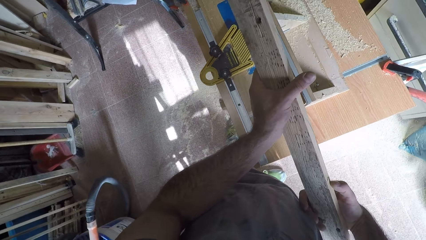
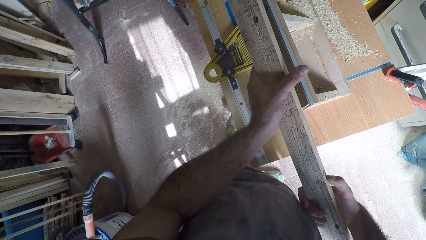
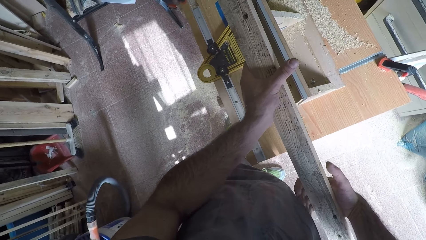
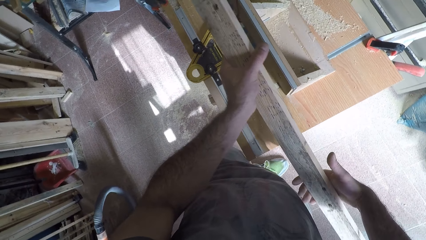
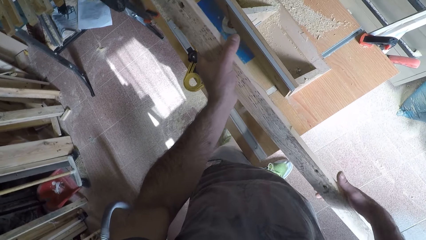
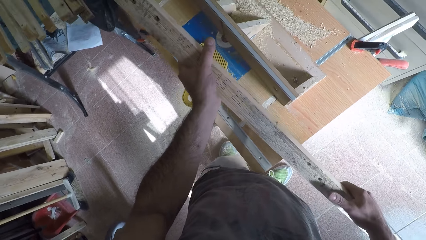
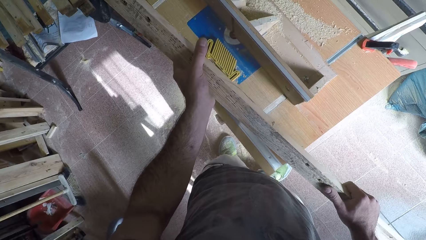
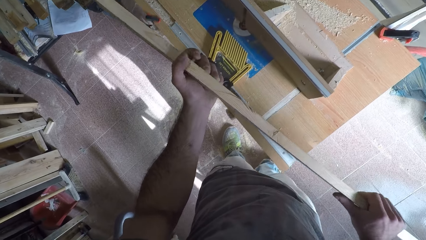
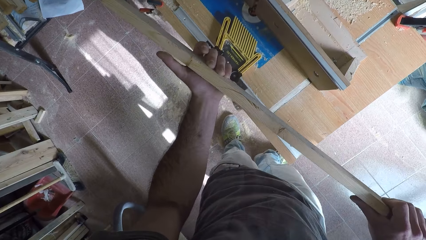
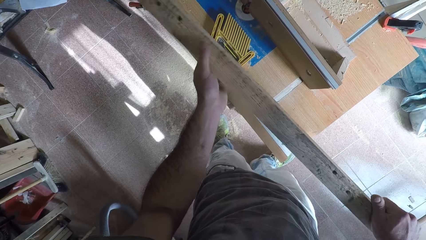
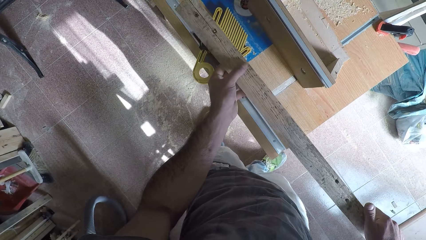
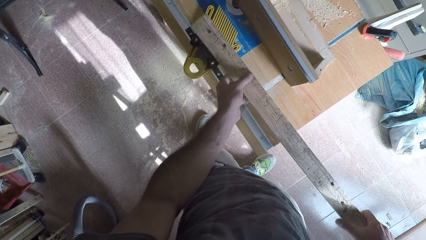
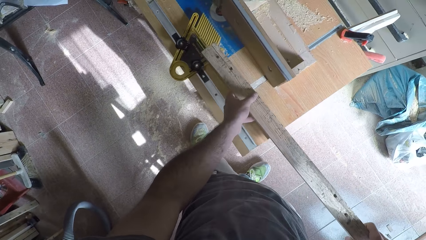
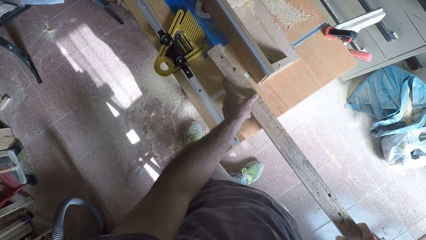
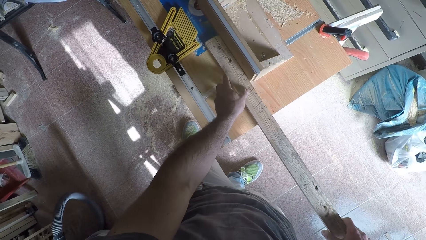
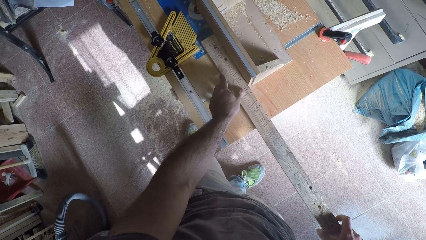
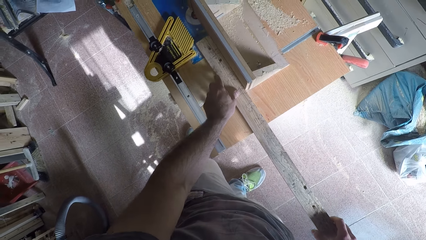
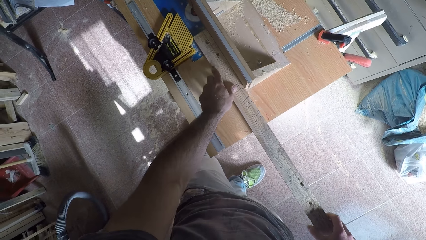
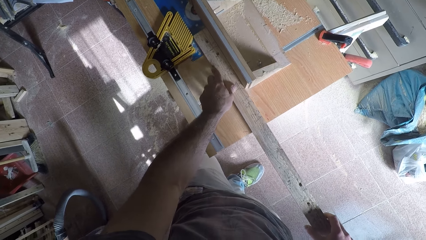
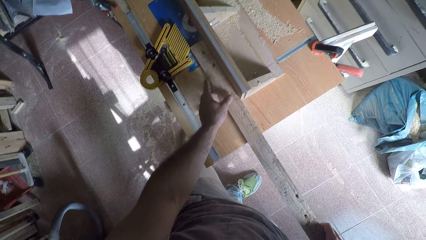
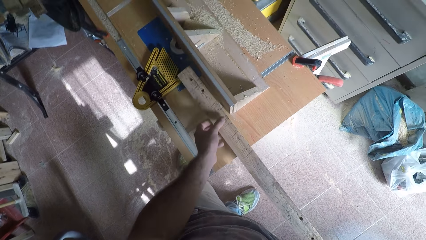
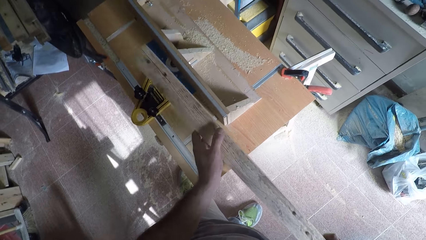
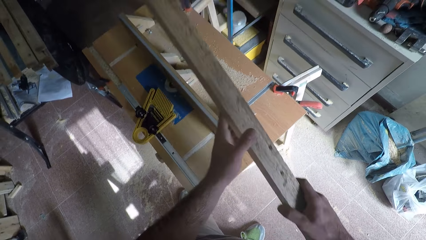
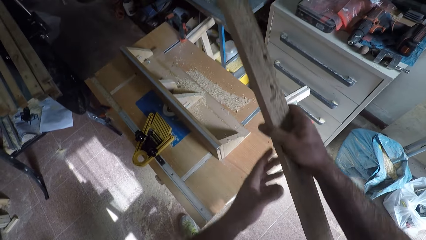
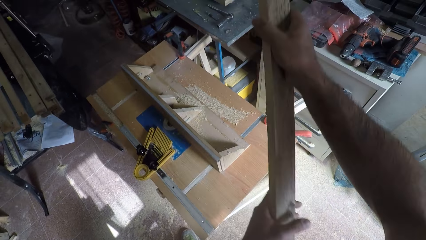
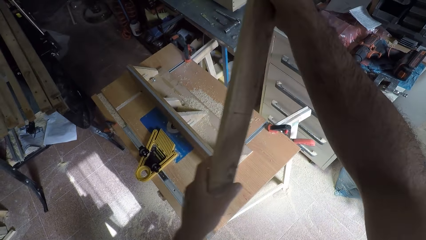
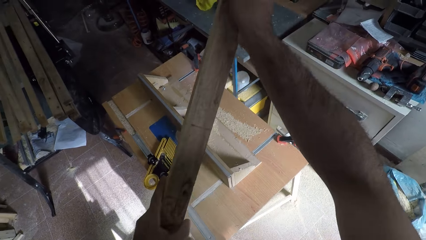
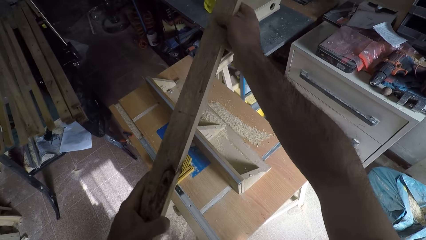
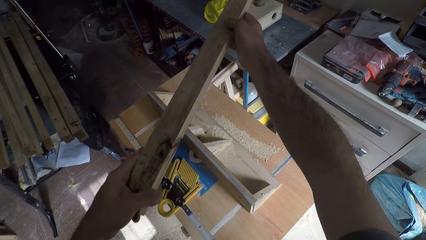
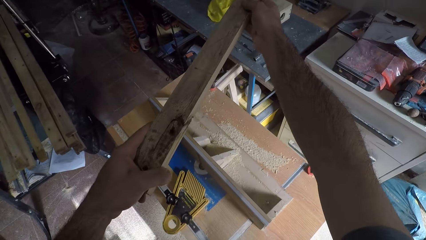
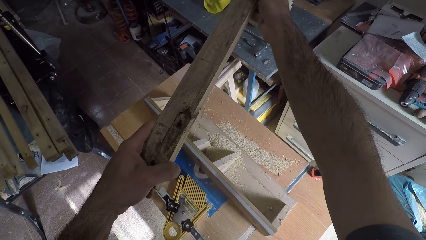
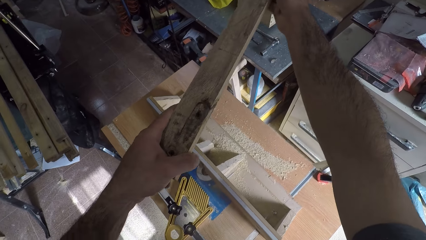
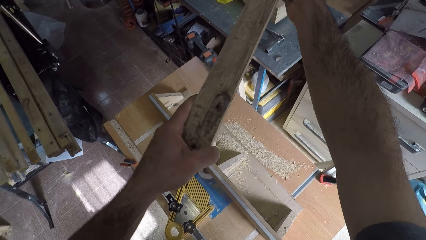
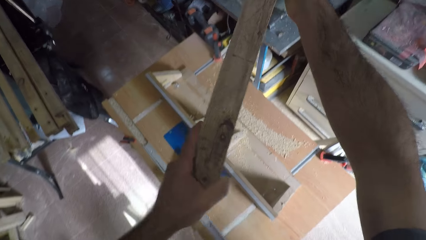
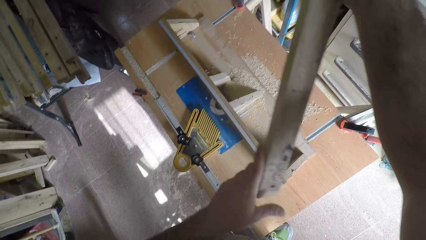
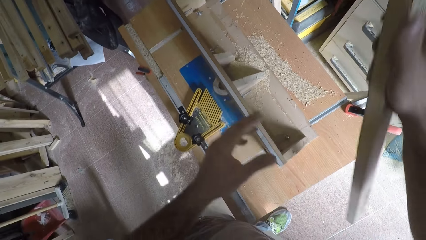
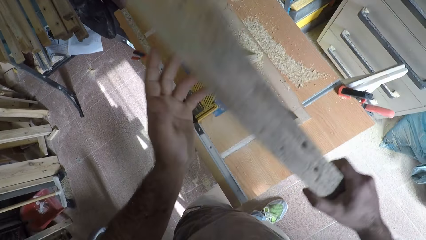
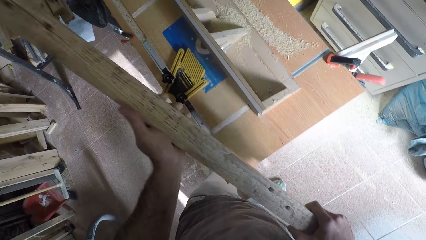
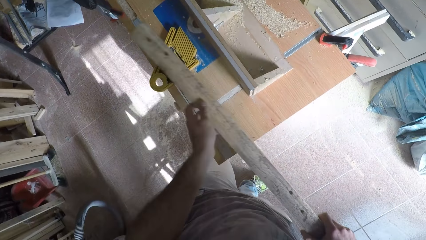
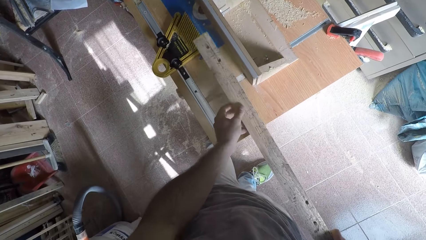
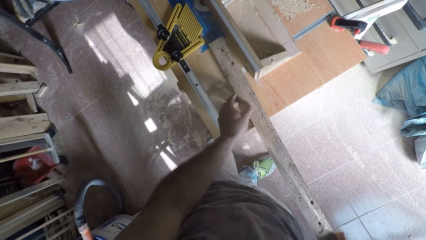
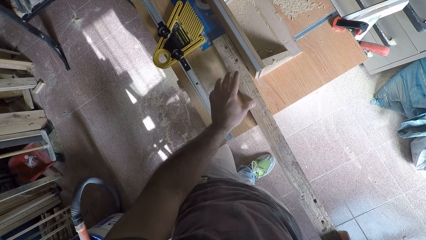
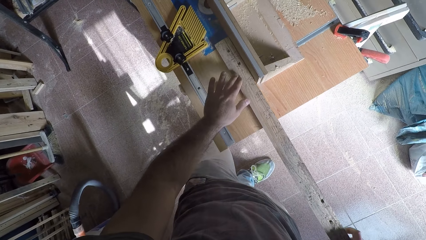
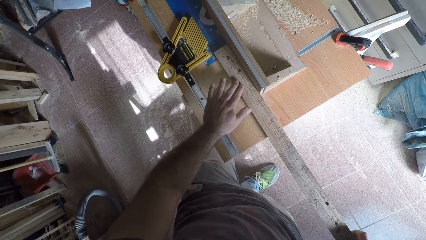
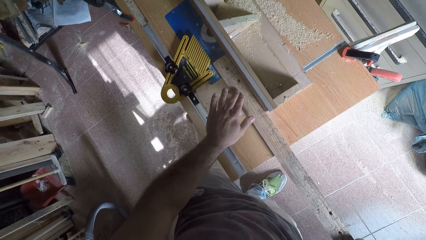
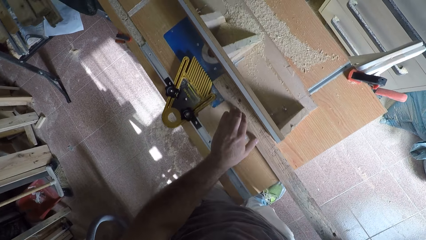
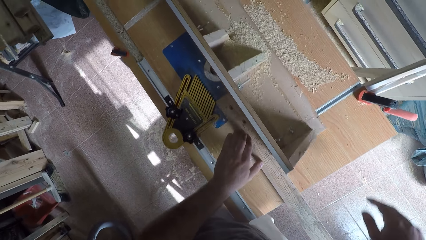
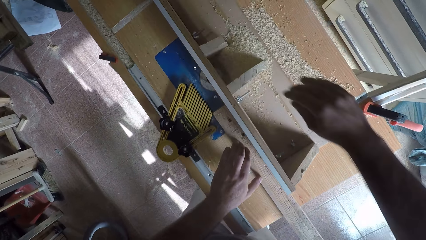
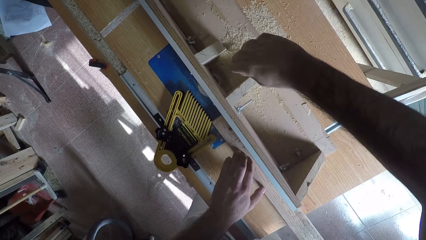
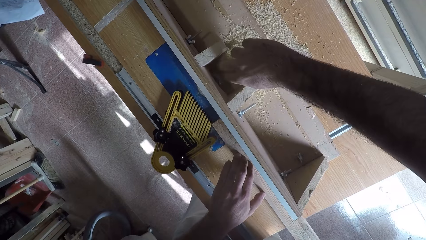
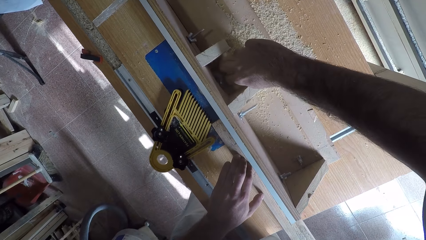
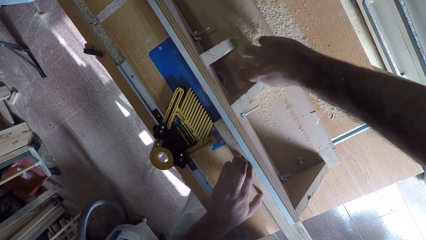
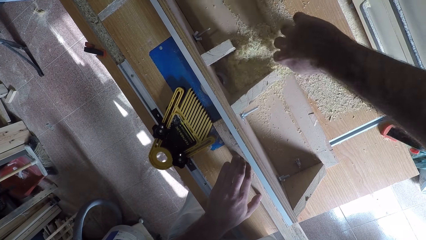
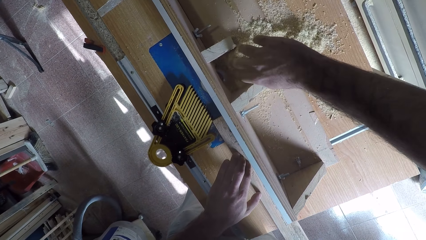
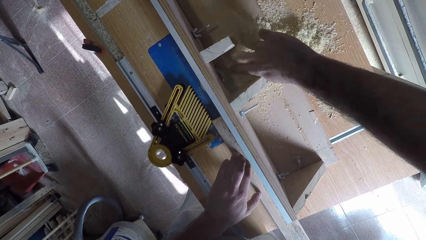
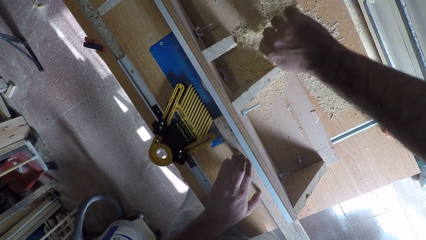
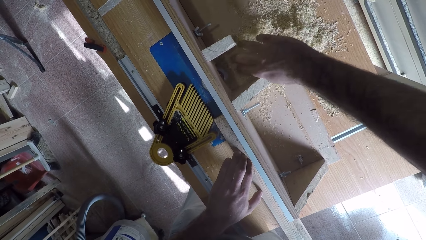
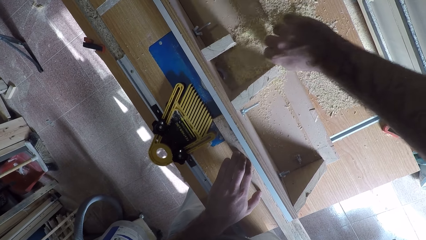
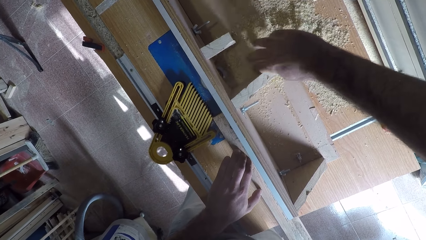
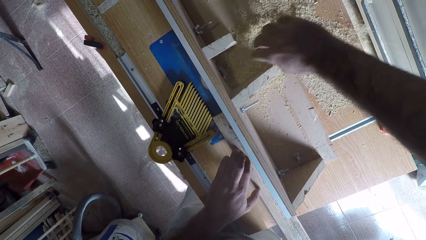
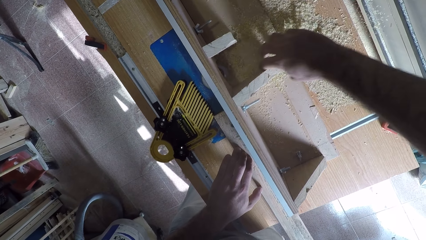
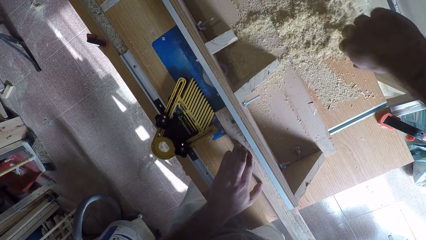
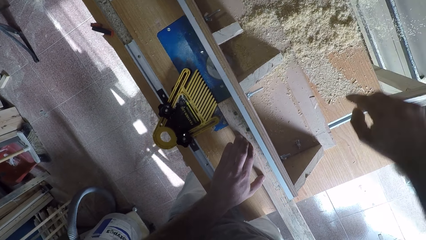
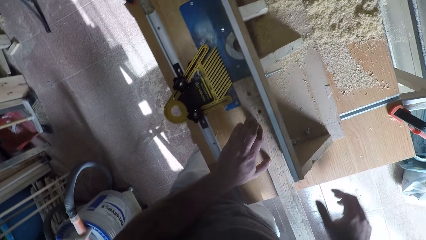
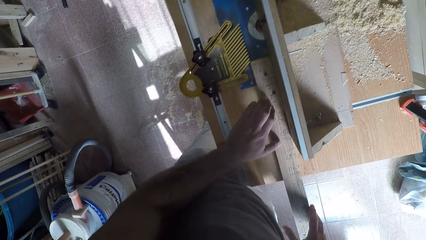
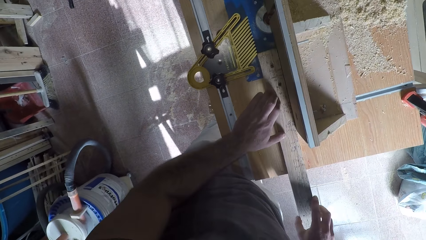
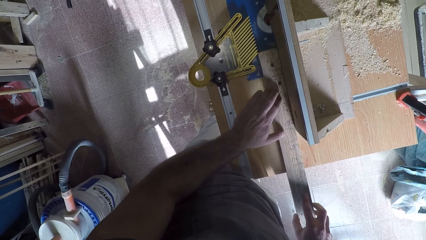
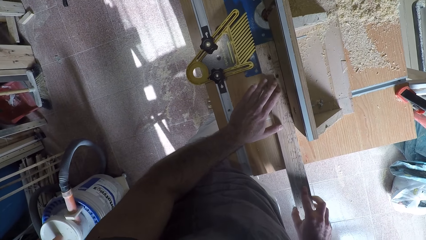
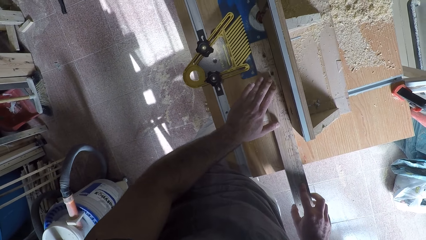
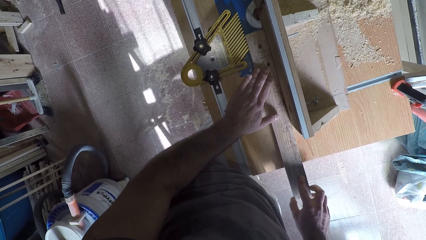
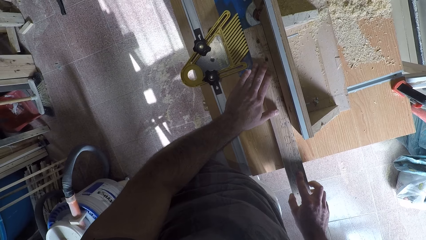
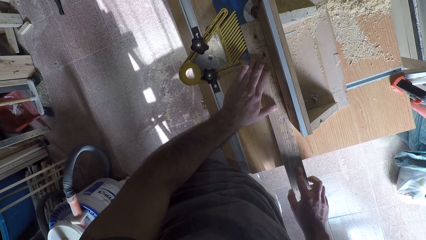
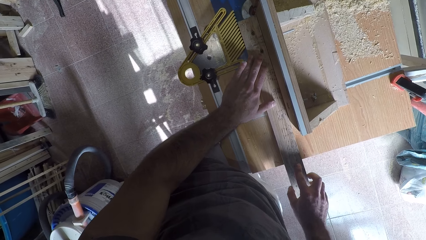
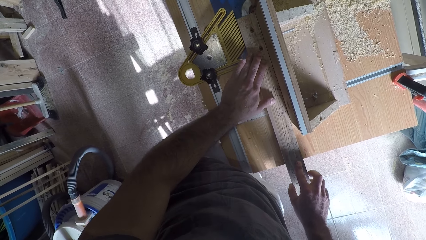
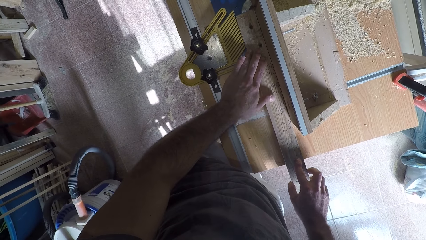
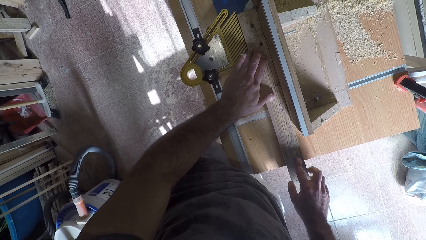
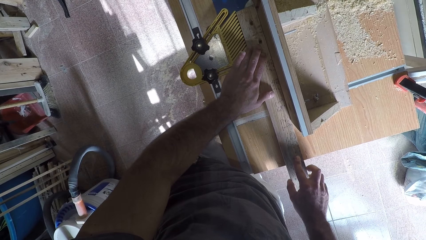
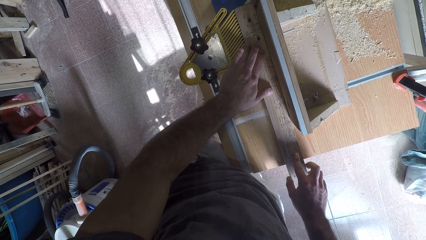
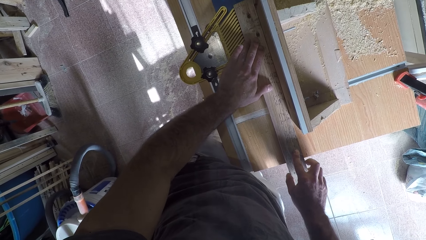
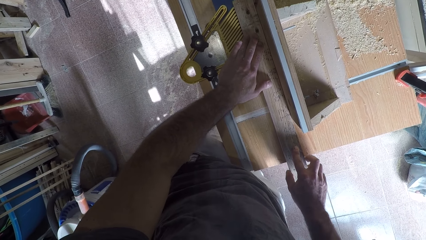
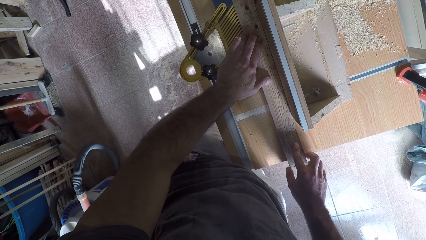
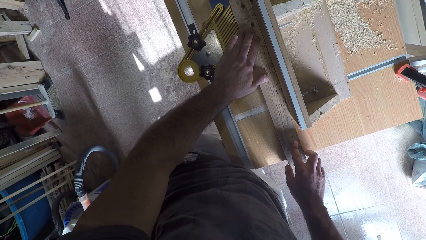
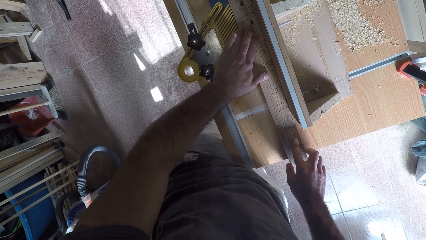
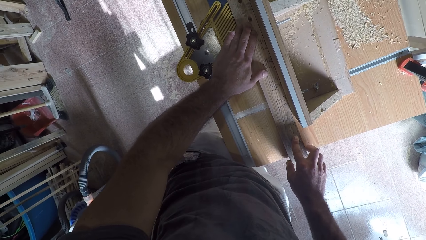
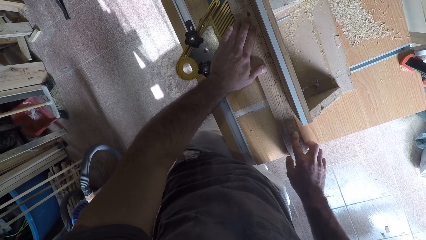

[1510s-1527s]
The camera wearer takes the wood or timber off the circular saw machine with his left hand. He turns round the wood on his hands. He stares at the timber. He places back the wood on the circular saw machine. He takes the wood off the circular saw machine with his hands. He switches on the circular saw machine with the wood. He places back the wood on the circular saw machine. He packs out the wooden particles from the part of the circular saw machine. He smoothens the timber. He works on the wood with the circular saw machine.
